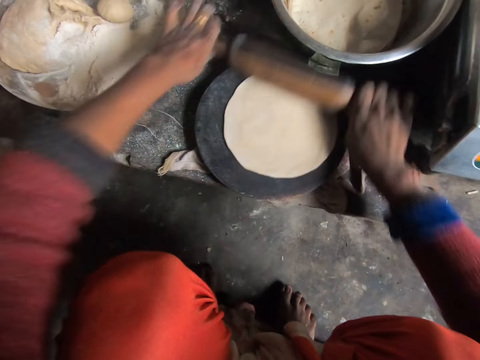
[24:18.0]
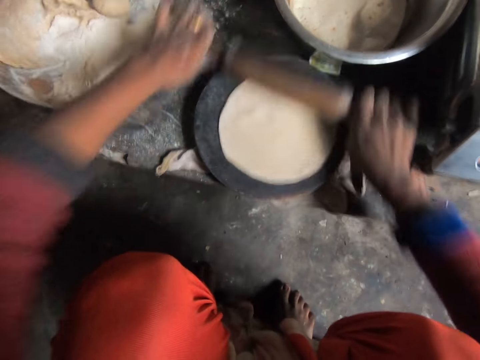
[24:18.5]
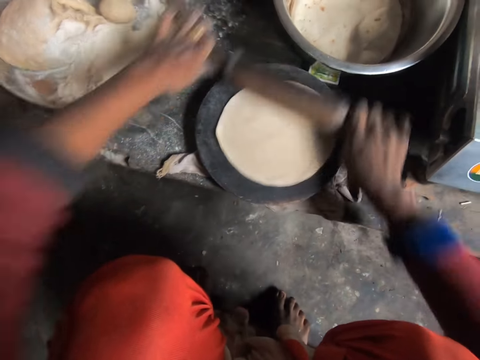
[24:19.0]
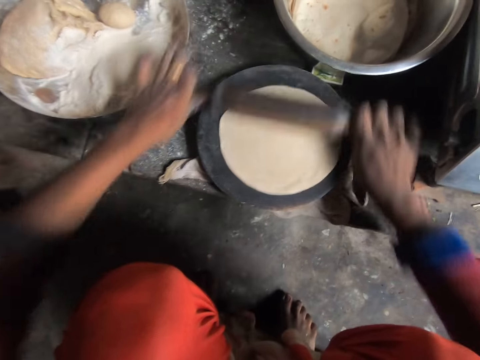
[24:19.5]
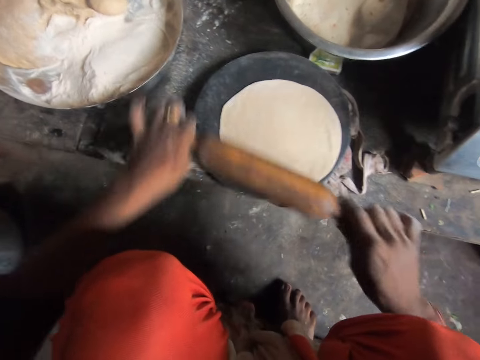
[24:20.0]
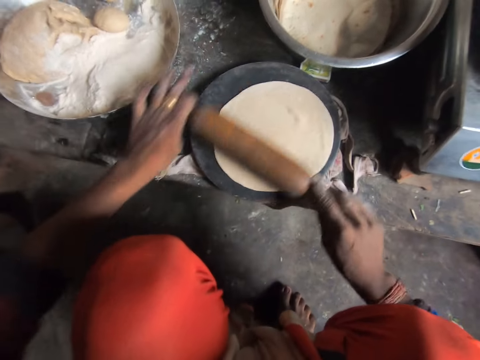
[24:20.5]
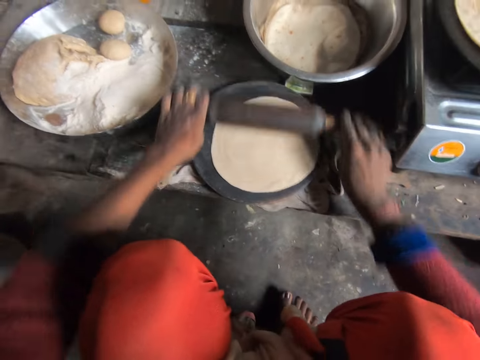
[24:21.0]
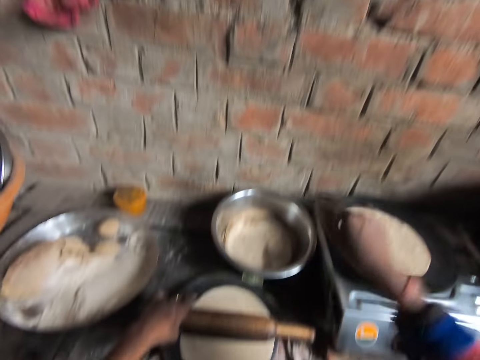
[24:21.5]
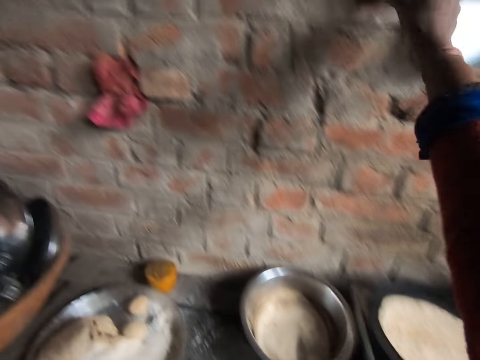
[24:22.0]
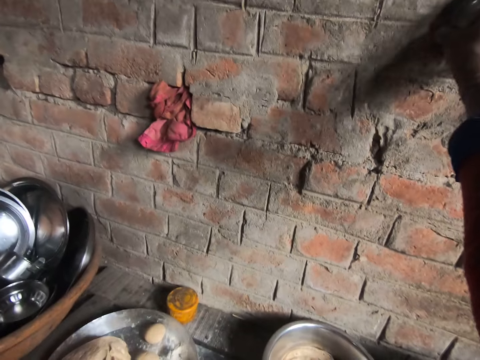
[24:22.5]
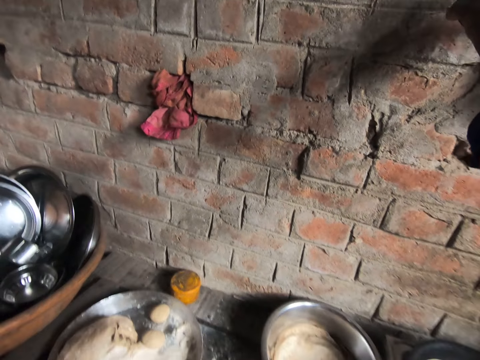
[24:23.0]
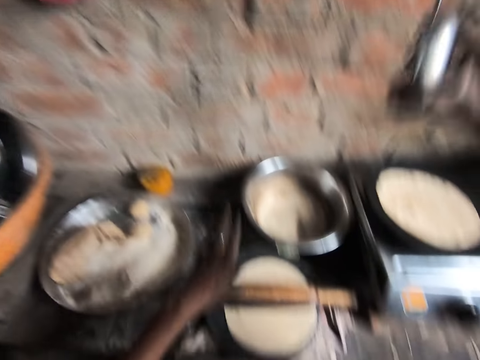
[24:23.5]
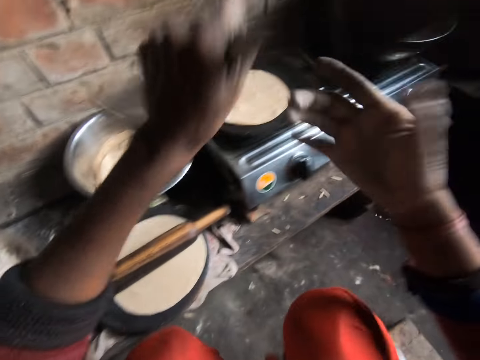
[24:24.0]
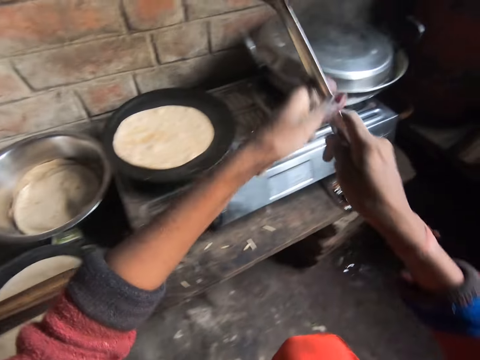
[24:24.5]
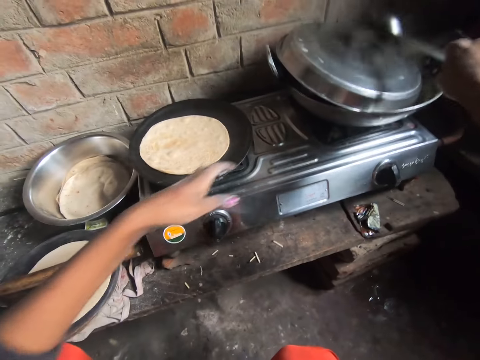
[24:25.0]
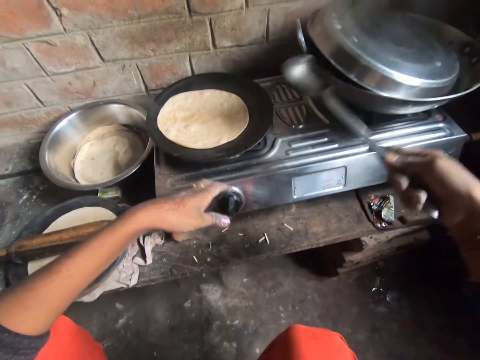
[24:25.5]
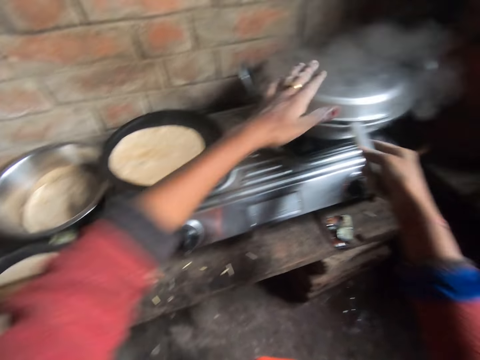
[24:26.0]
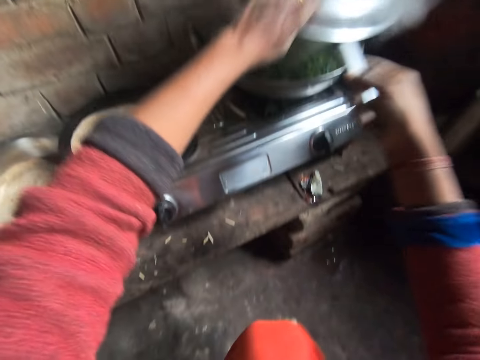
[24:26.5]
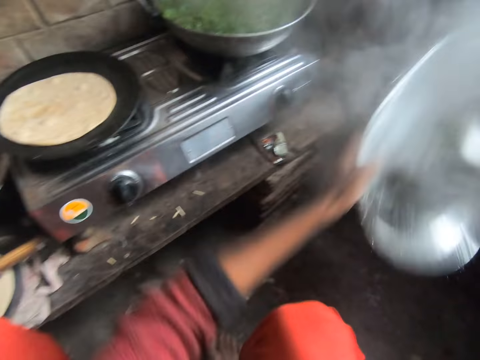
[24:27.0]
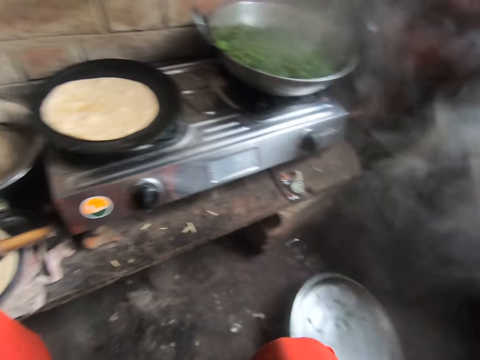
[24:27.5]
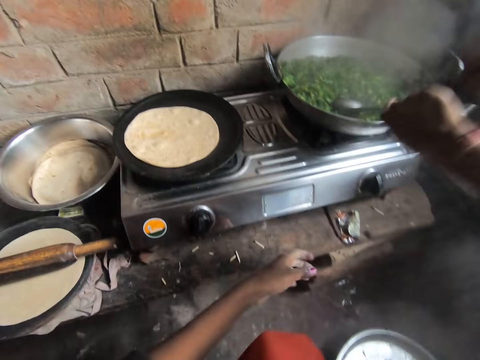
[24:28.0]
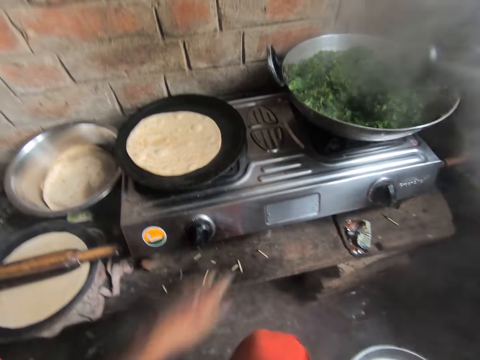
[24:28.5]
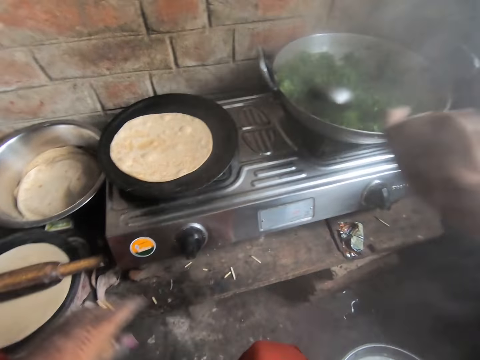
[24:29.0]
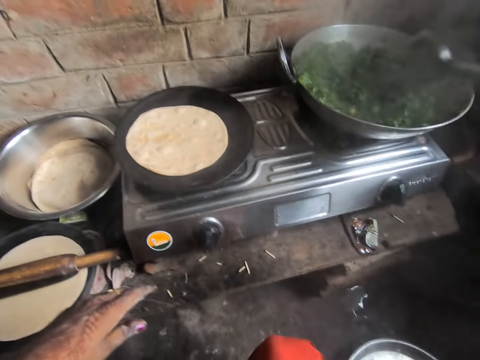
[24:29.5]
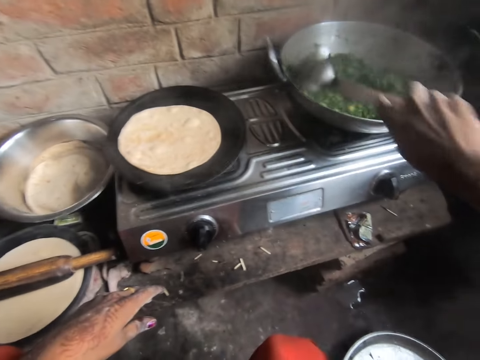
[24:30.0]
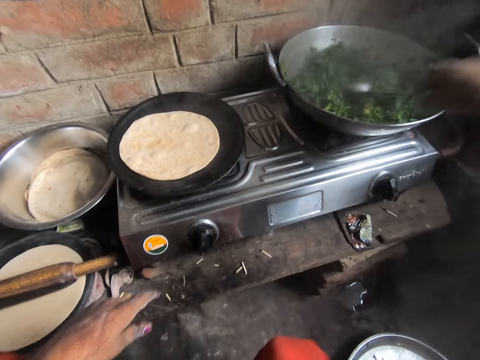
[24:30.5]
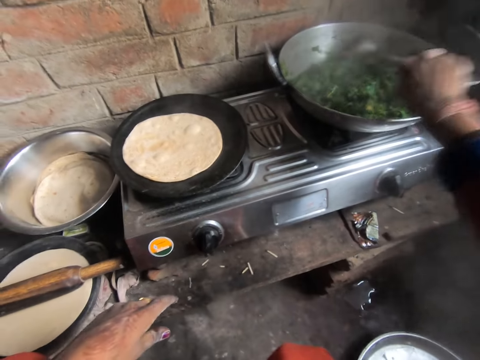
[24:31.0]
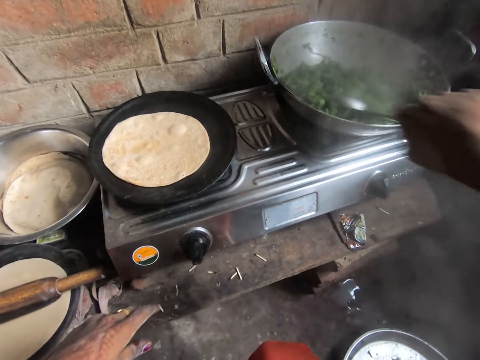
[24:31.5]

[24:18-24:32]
The camera wearer picks up the serving spoon from a rack on the wall. They hold the serving spoon with their hands. They hit a pot cover with the spoon. They remove the pot cover with the spoon and their hand. They drop the pot cover on the ground. They stir the greens in the pot with the serving spoon.

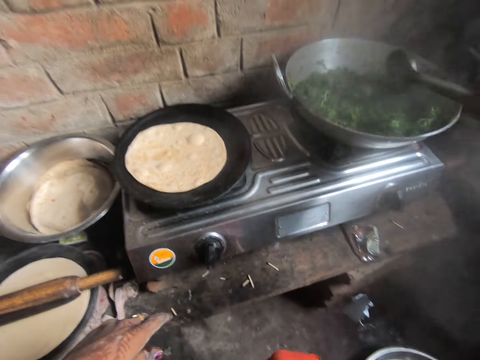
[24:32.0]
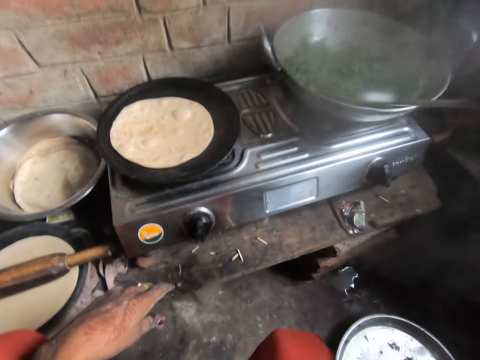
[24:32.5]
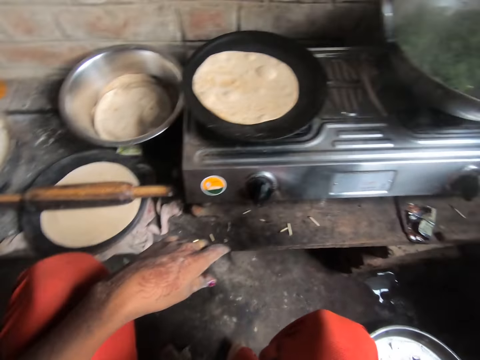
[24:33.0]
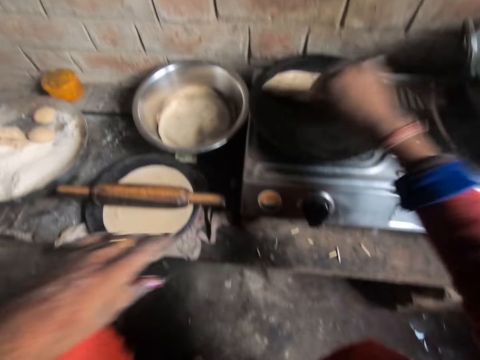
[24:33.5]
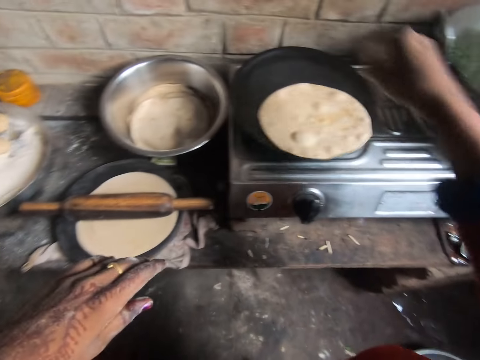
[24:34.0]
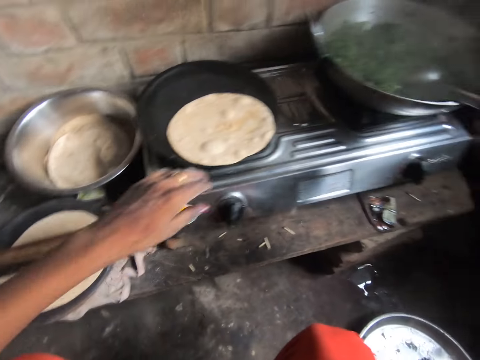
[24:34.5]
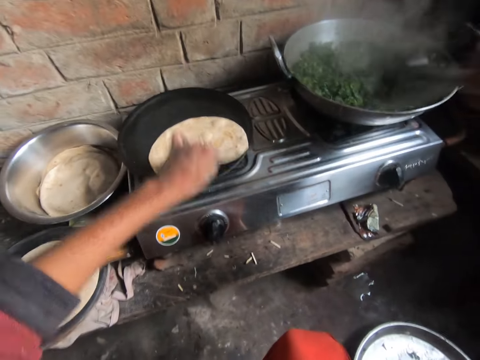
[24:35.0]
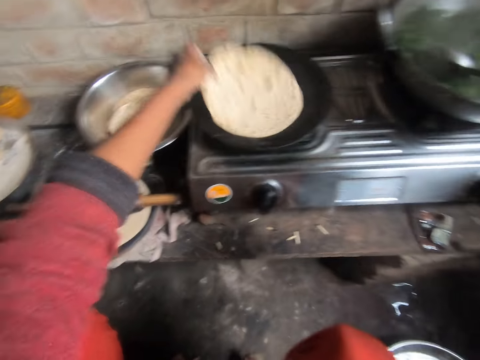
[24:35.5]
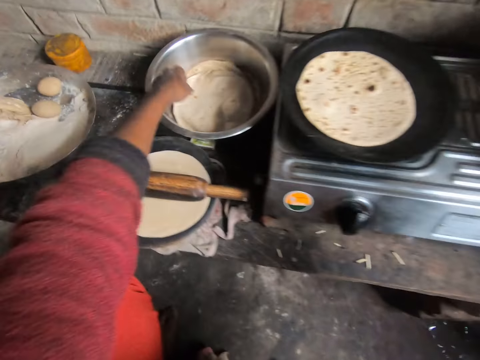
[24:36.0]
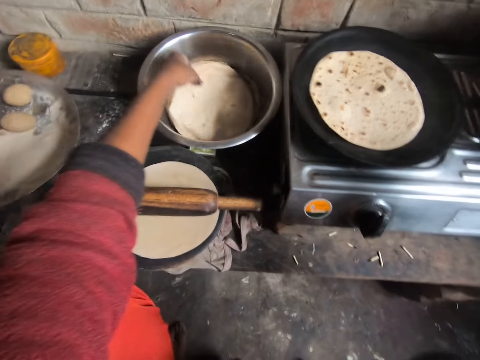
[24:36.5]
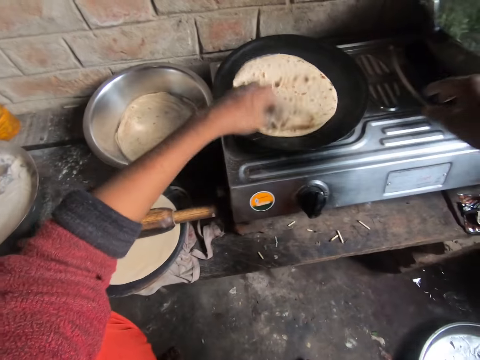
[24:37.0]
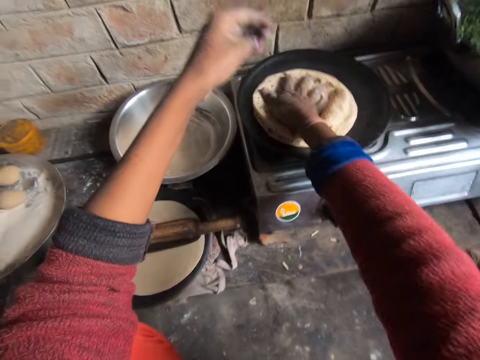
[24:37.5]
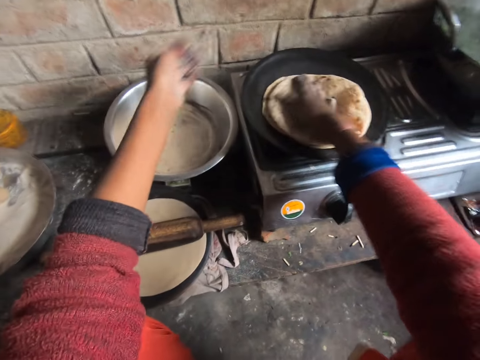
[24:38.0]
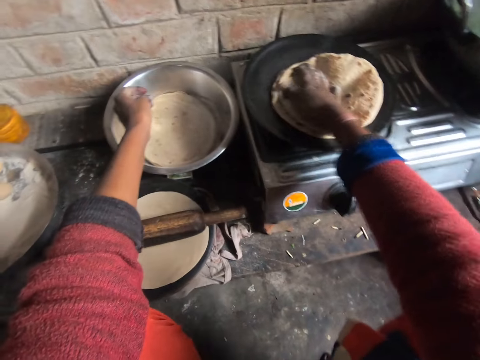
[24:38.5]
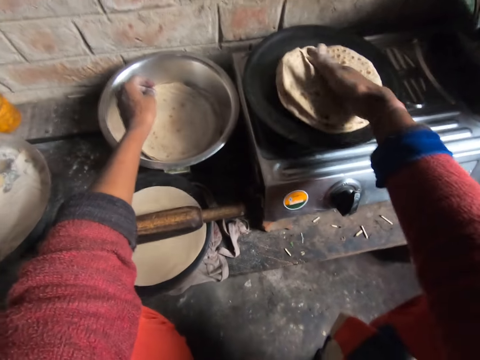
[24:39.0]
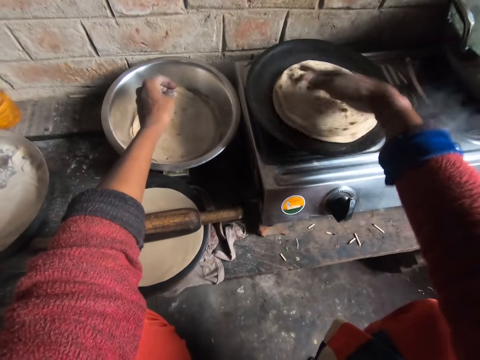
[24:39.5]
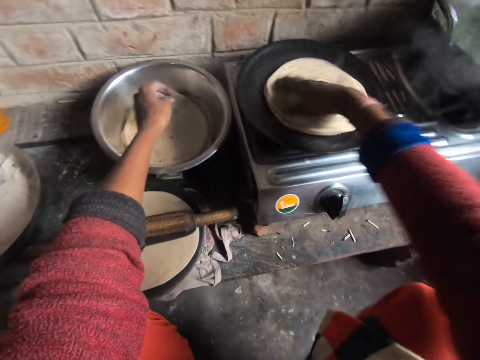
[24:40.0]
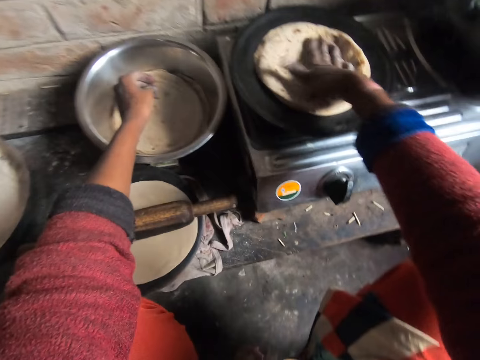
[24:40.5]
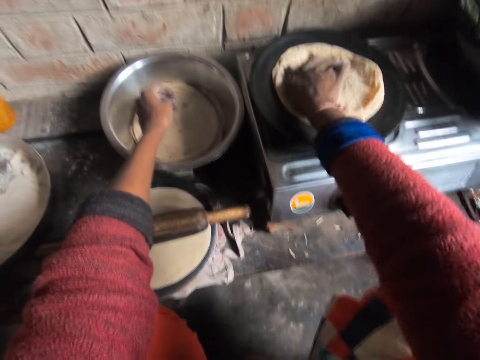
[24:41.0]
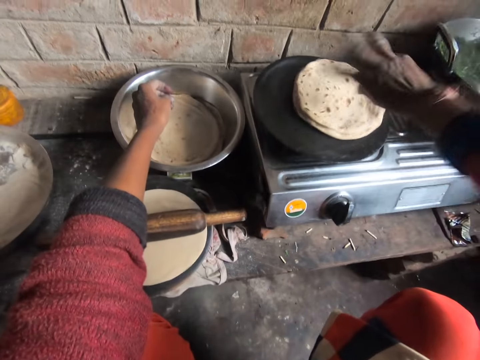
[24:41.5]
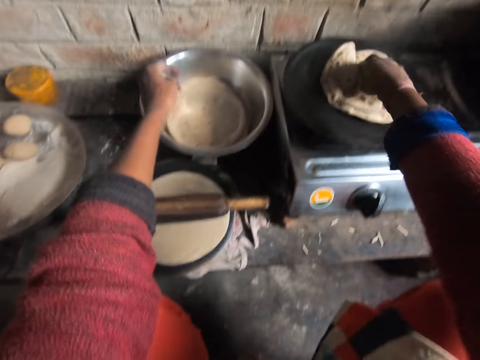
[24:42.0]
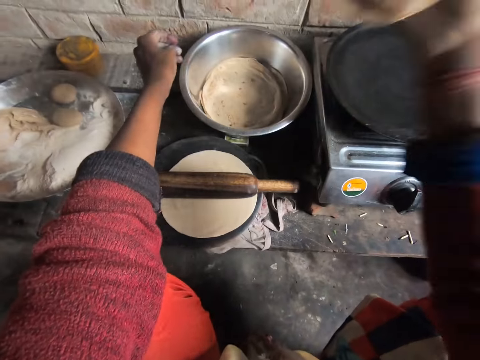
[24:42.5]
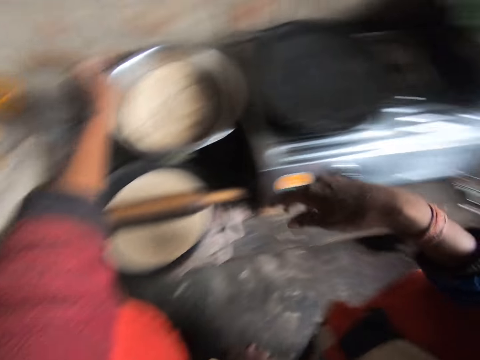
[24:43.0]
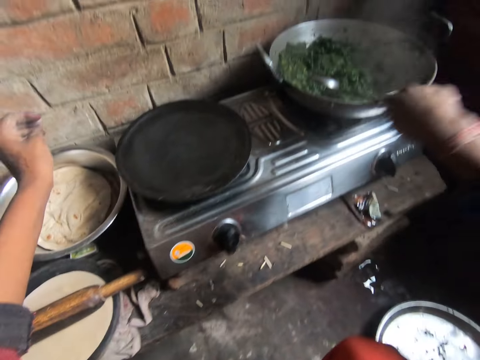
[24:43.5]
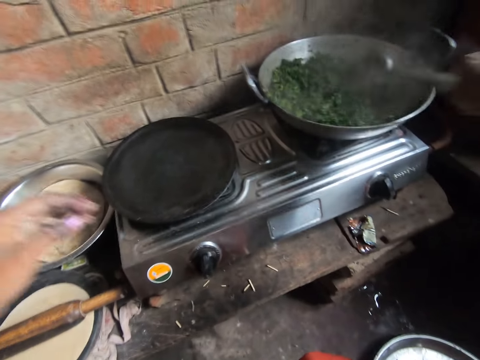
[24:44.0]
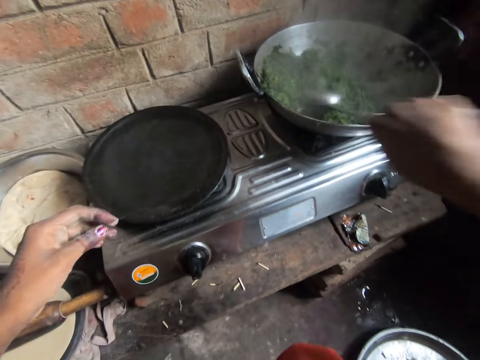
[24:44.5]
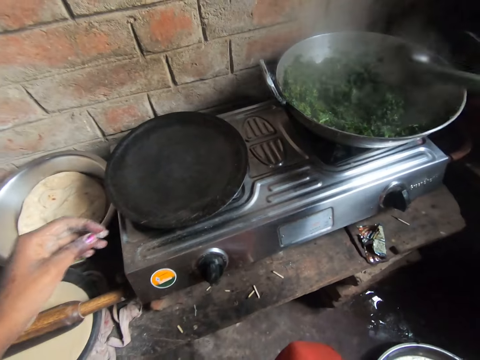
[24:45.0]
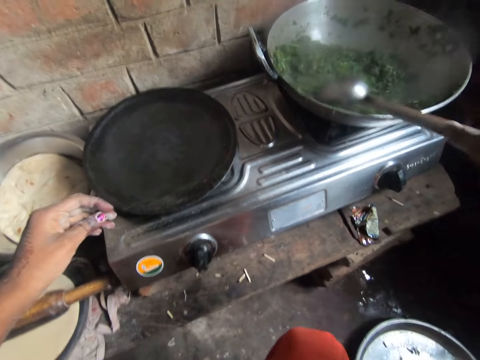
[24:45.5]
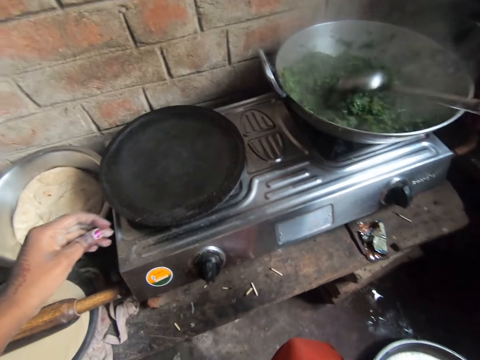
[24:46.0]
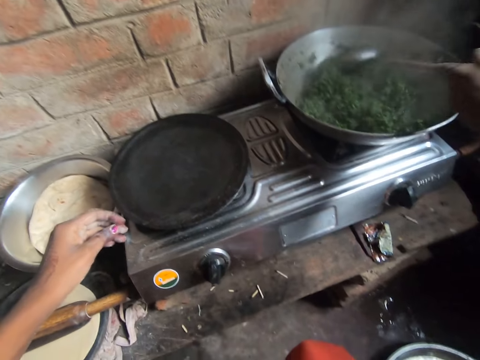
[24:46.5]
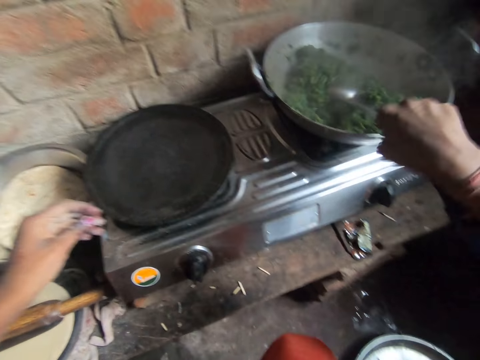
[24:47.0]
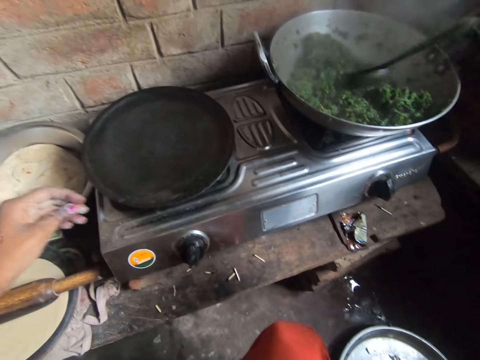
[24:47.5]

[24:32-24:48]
The camera wearer turns the flatbread on the flat pan. She picks the spoon from the pot and stirs the greens with the serving spoon with her right hand. She turns the flatbread on the flat pan with her left hand. She picks up the flatbread in the dish. She puts the flatbread on the other dough on the flat pan. She rolls the flatbread on the flat pan. She removes the flatbread from the flat pan. She puts the flatbread in the dish. She picks the spoon from the pot and stirs the greens with the serving spoon.
